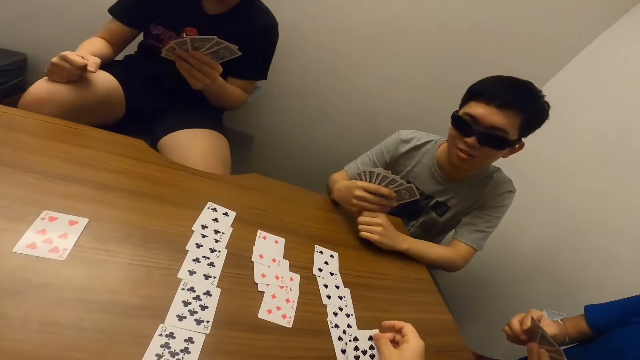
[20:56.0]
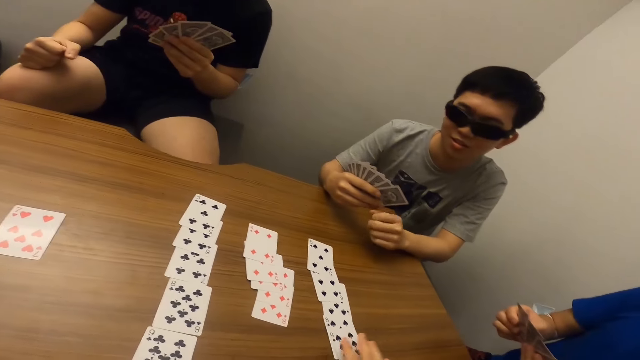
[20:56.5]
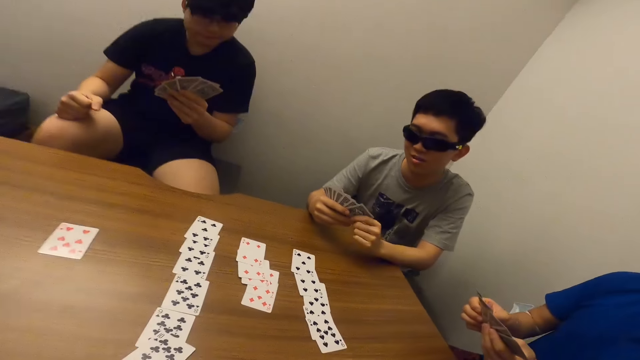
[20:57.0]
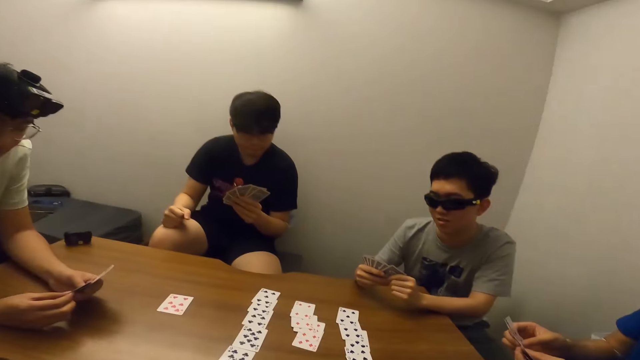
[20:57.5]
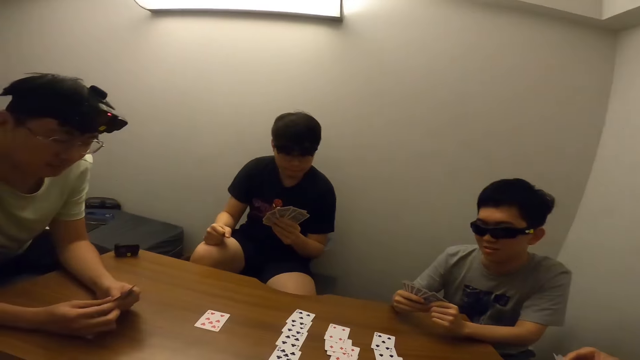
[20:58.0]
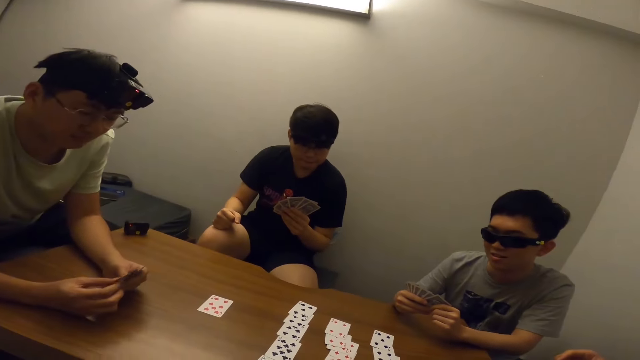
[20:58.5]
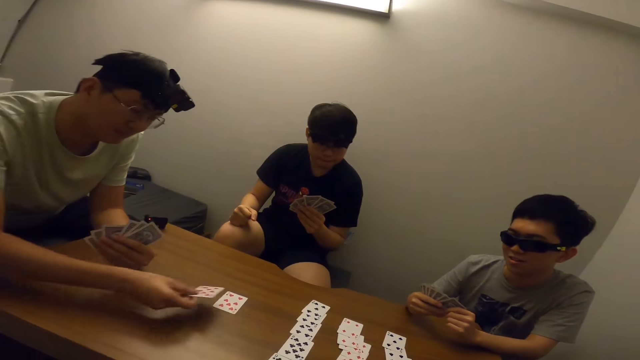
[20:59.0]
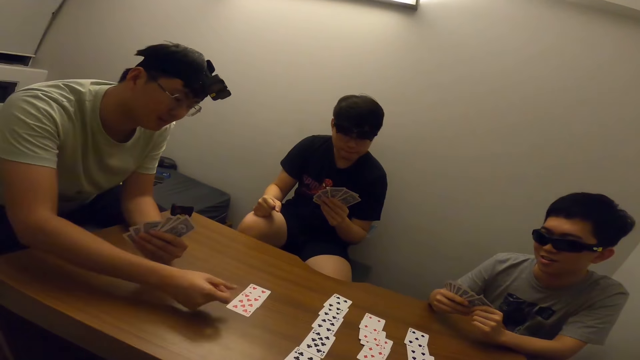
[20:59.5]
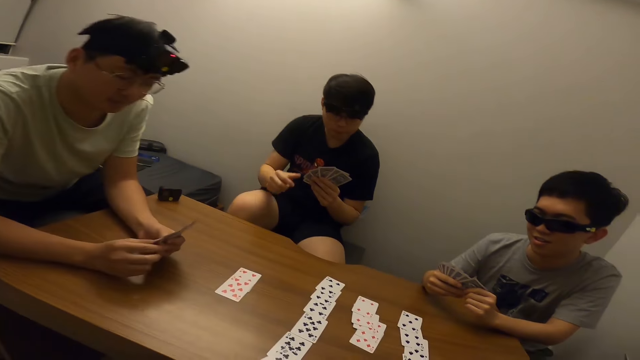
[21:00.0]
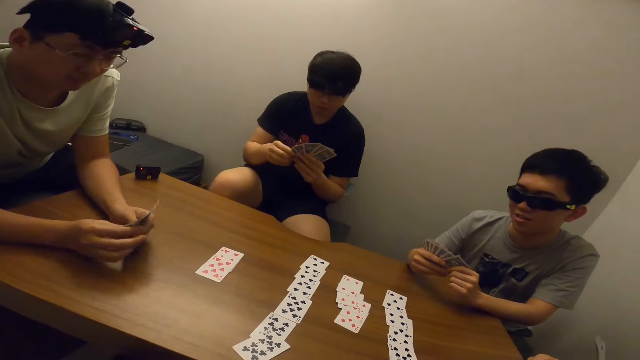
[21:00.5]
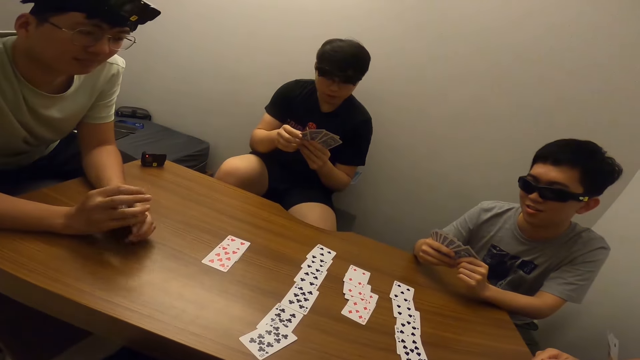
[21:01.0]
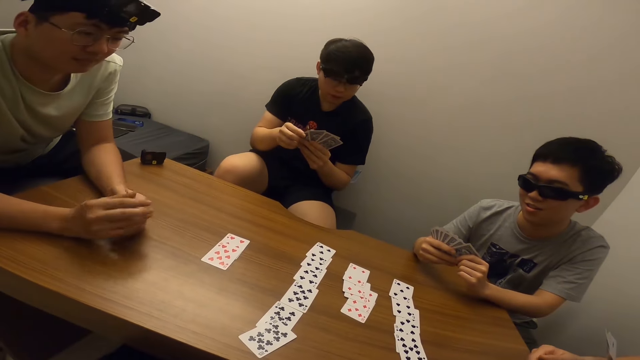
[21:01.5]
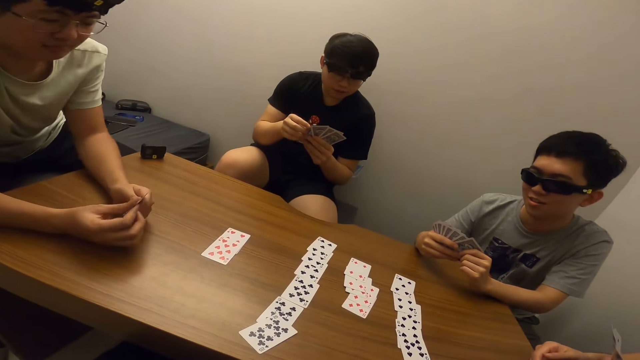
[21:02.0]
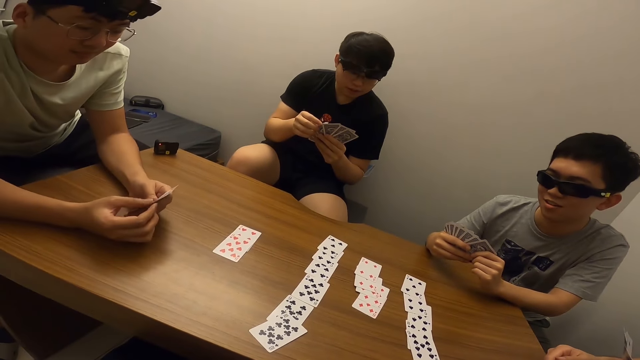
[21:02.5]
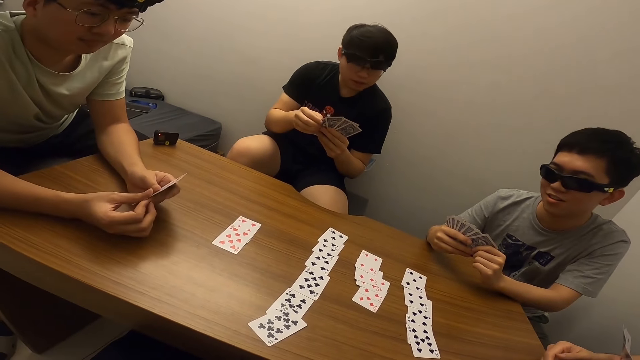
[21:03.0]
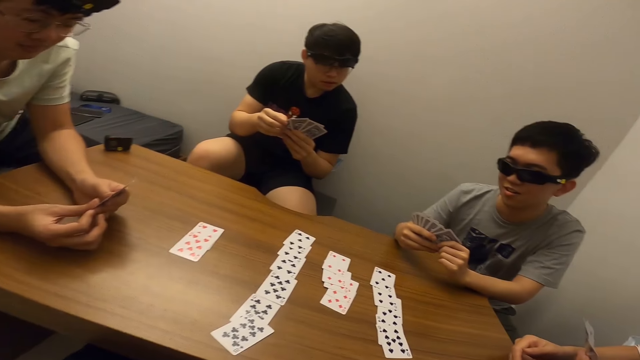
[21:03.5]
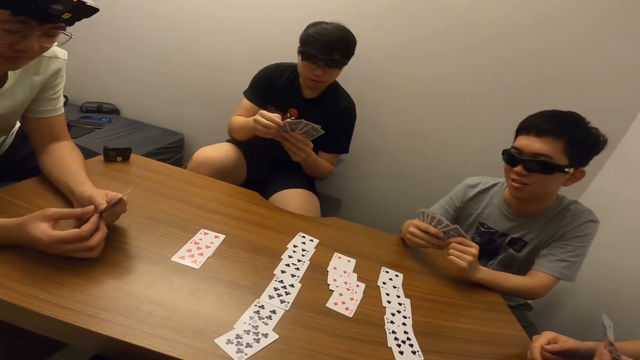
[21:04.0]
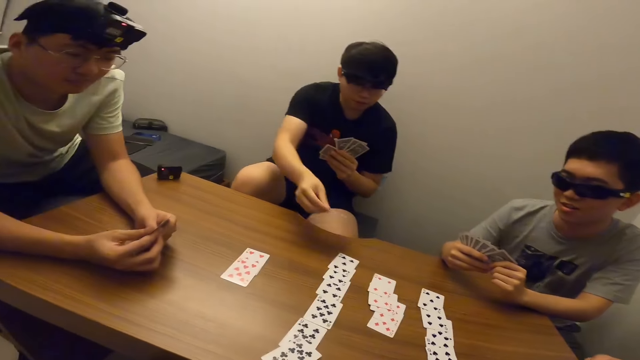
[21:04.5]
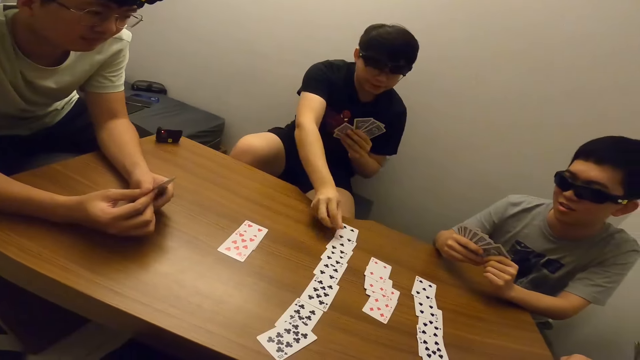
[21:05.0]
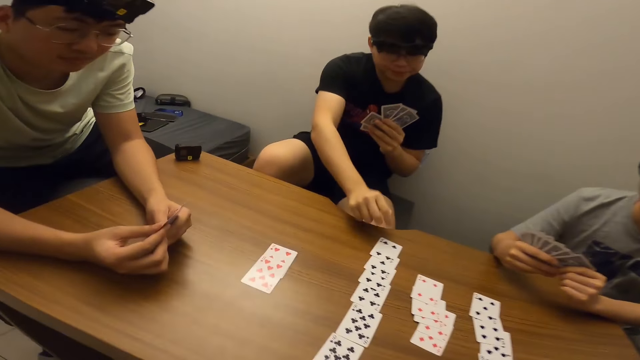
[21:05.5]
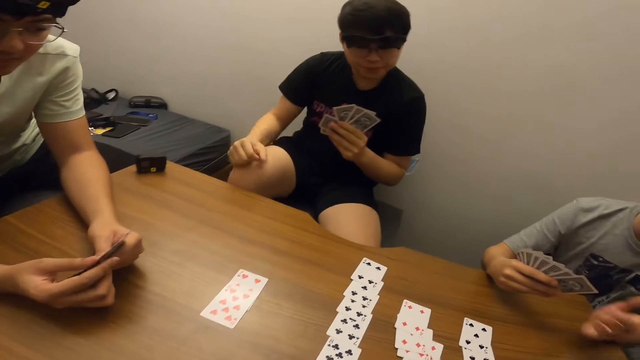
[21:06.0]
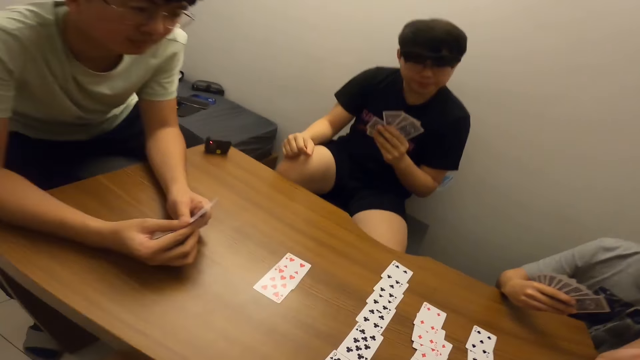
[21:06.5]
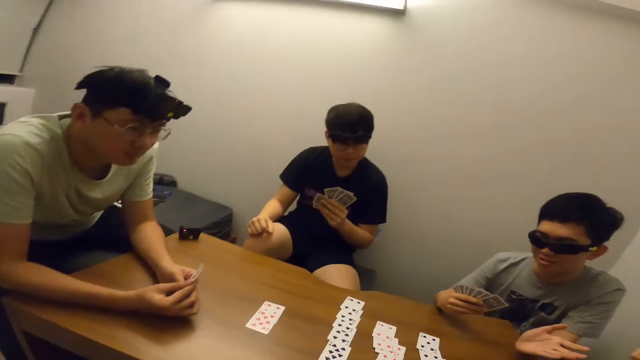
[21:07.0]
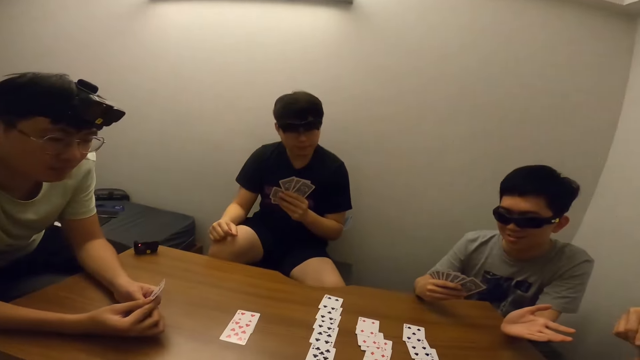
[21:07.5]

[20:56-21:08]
The camera wearer places a card on the table. A man places a card on the table. Another man places a card on the table.

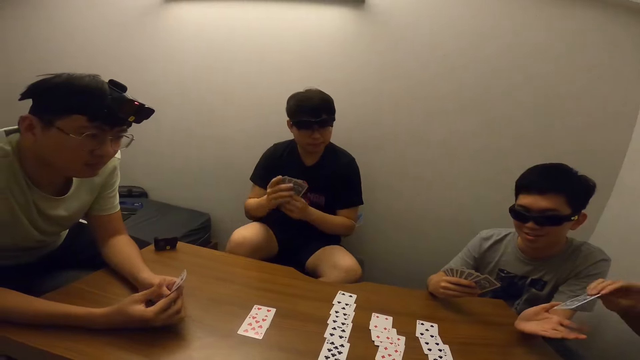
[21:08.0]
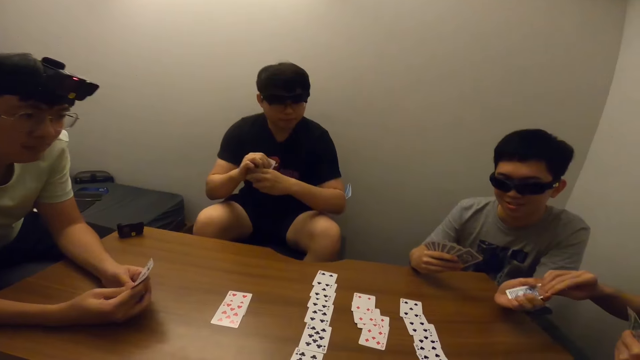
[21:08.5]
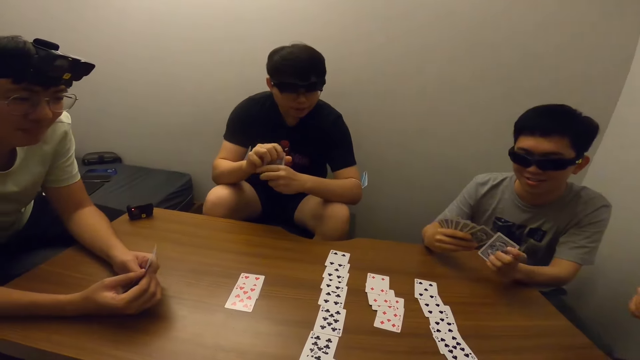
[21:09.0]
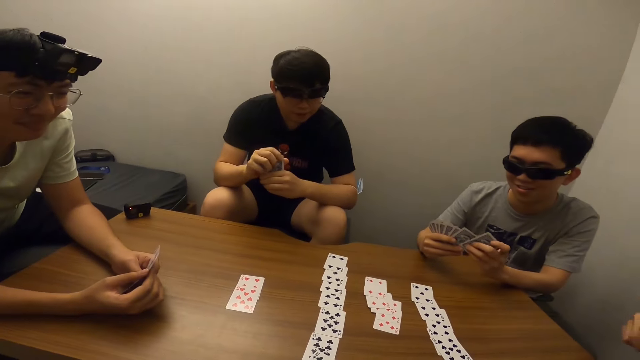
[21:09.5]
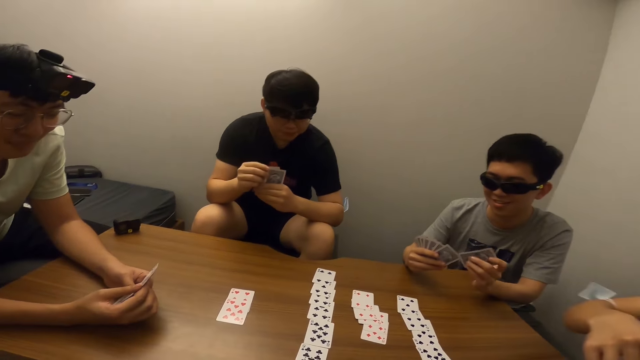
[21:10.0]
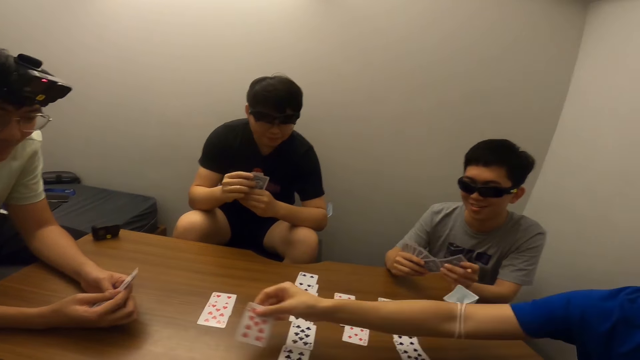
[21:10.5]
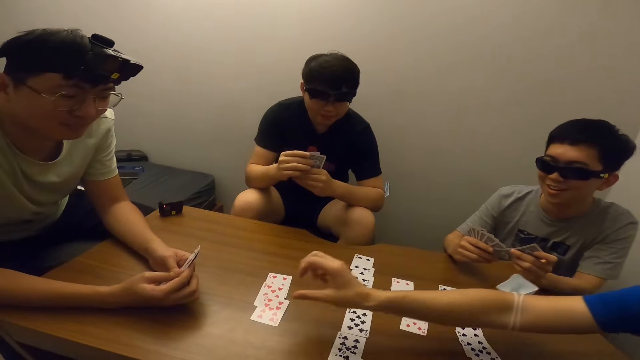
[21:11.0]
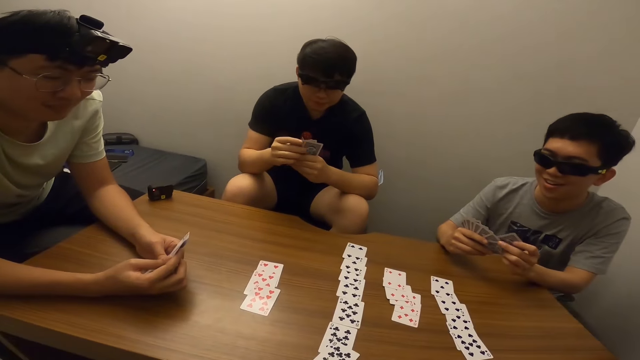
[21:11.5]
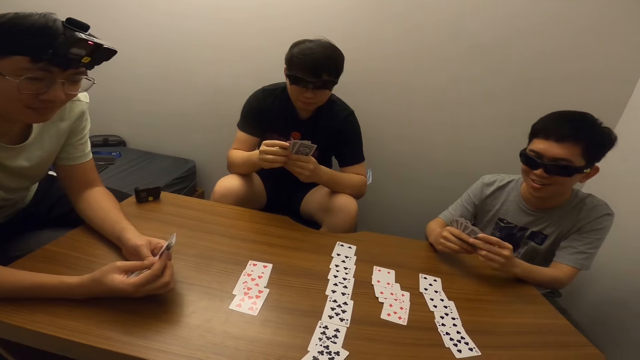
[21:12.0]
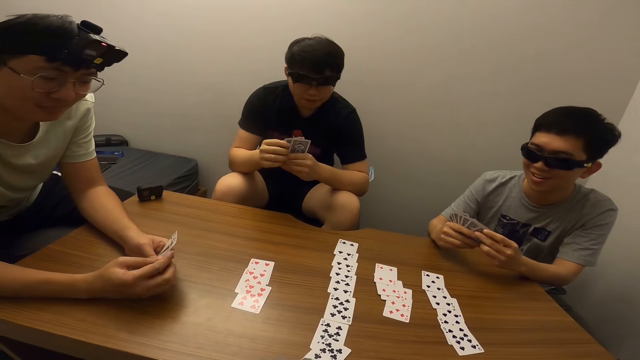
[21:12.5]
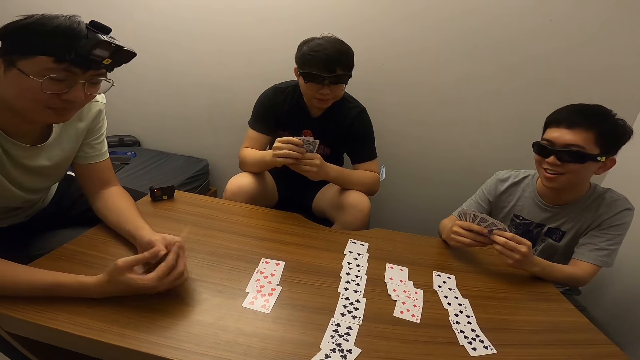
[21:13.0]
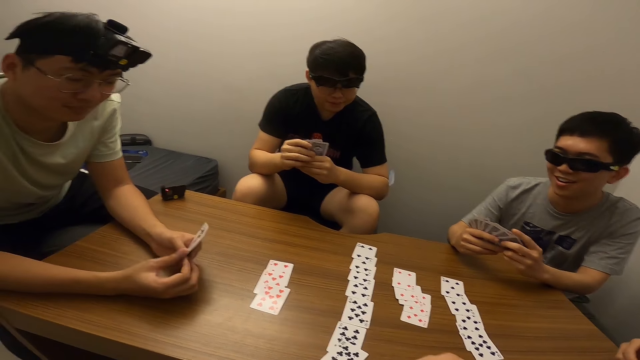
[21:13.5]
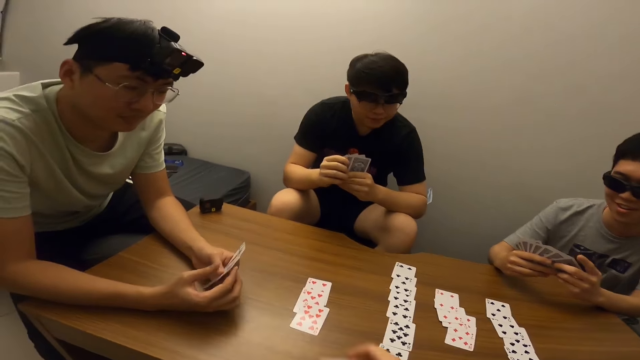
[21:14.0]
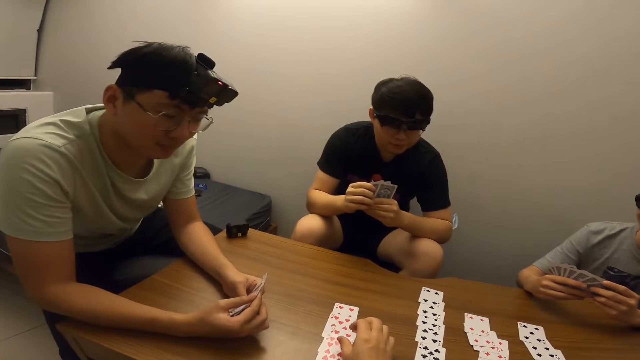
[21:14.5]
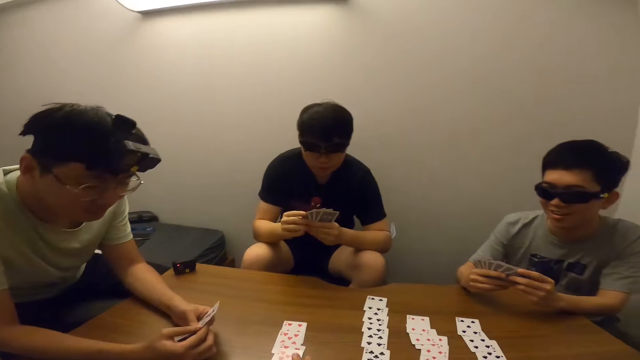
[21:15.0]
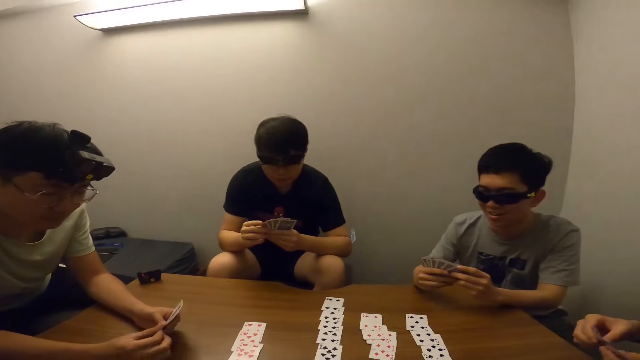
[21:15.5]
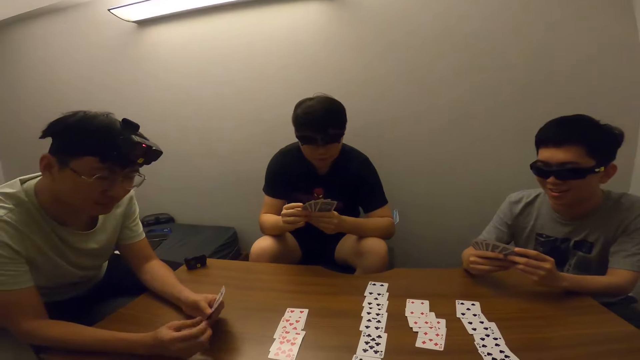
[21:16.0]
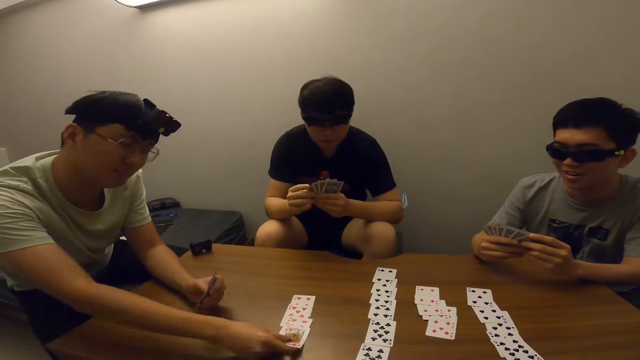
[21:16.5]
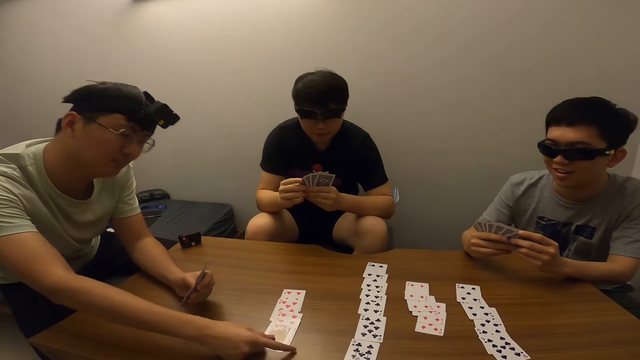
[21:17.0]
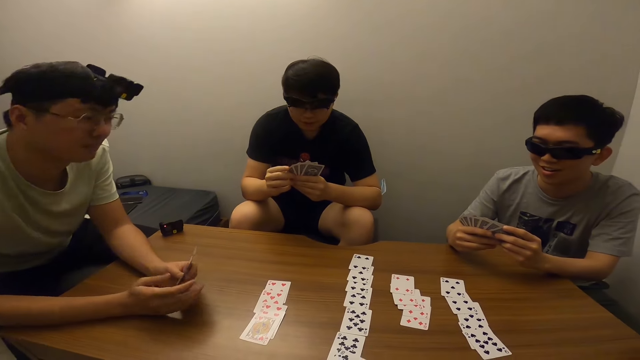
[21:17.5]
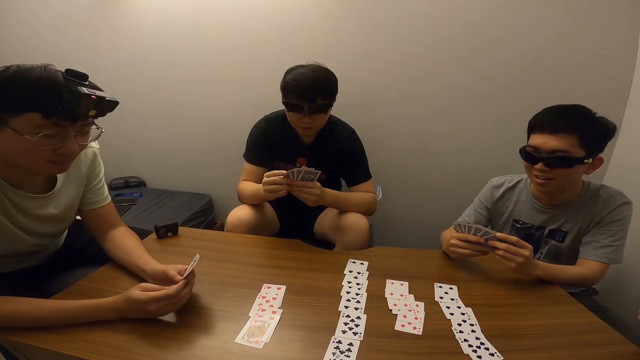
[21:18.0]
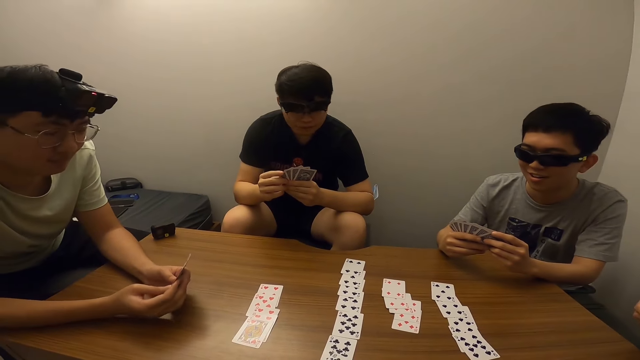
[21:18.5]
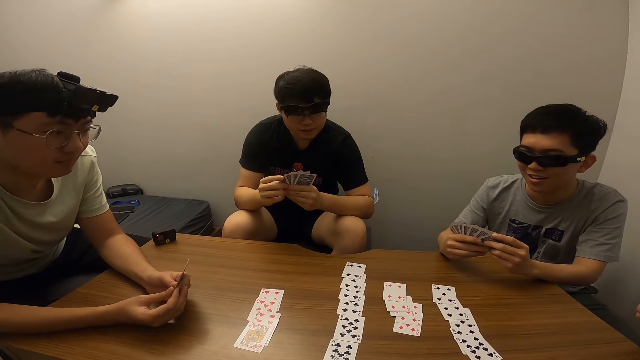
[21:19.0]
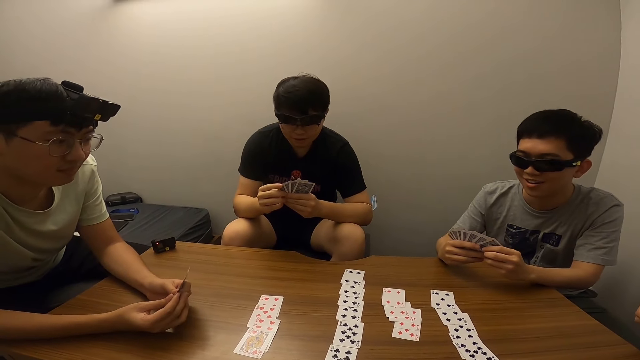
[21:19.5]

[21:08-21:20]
A man gives a card to a boy. The man places a card on the table. The camera wearer places a card on the table. Another man places a card on the table.
